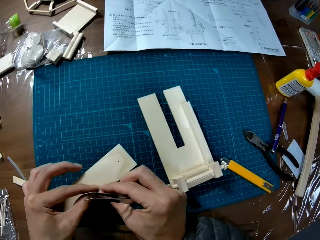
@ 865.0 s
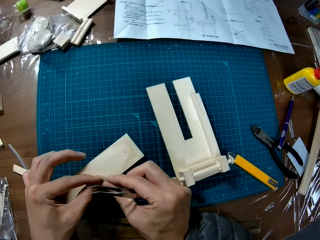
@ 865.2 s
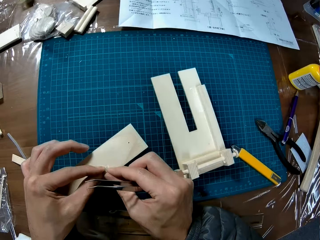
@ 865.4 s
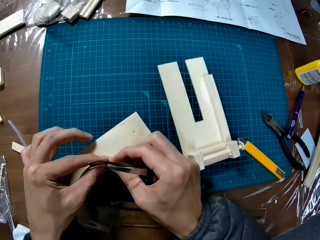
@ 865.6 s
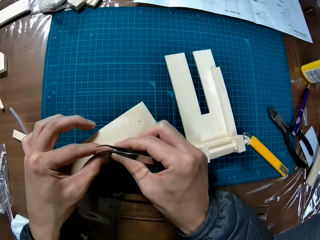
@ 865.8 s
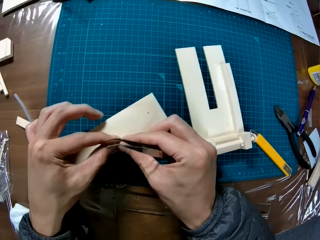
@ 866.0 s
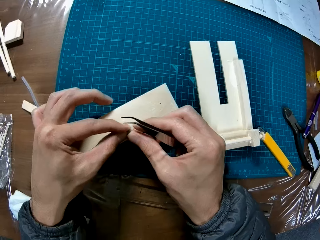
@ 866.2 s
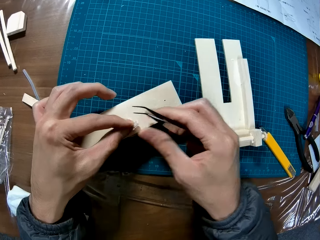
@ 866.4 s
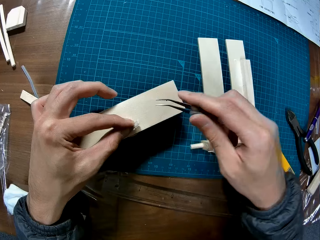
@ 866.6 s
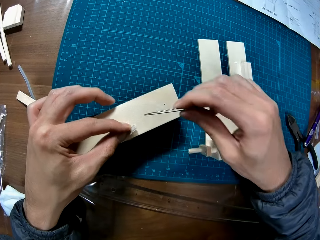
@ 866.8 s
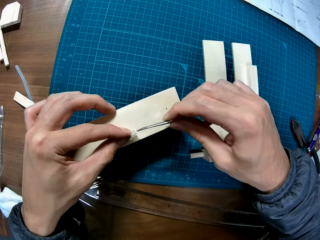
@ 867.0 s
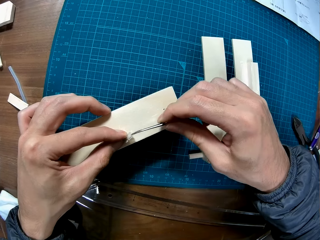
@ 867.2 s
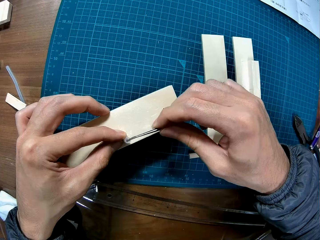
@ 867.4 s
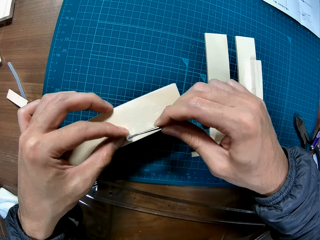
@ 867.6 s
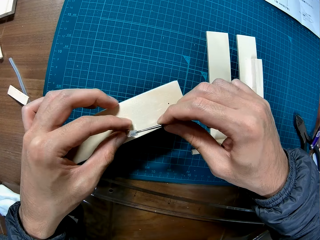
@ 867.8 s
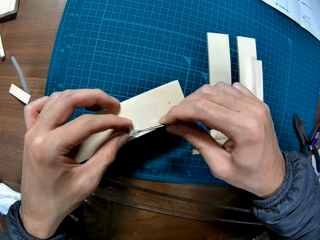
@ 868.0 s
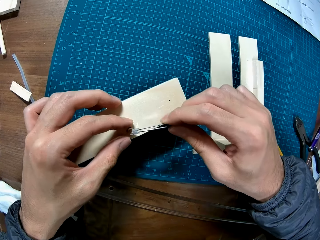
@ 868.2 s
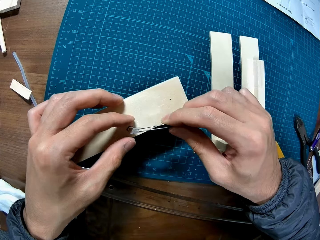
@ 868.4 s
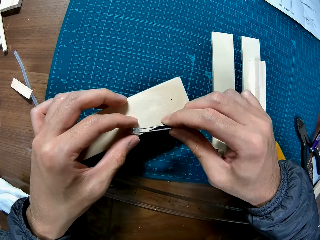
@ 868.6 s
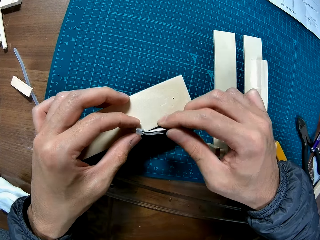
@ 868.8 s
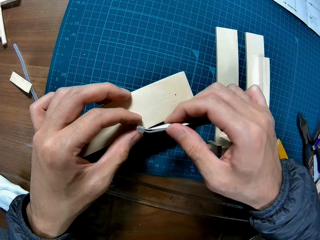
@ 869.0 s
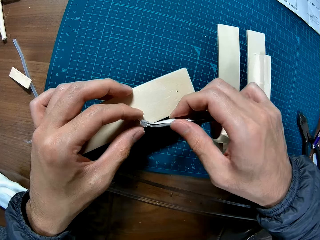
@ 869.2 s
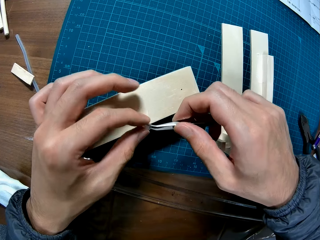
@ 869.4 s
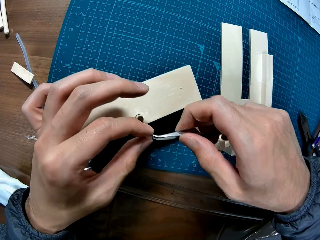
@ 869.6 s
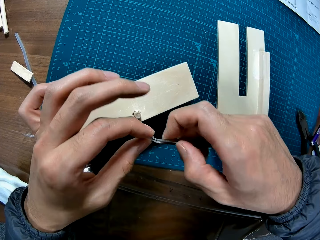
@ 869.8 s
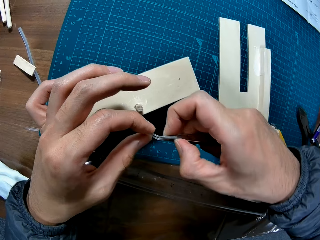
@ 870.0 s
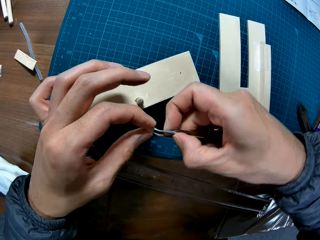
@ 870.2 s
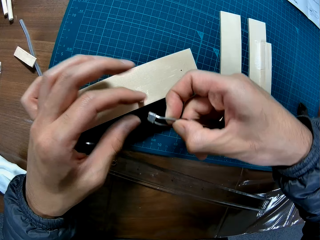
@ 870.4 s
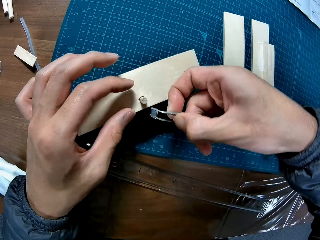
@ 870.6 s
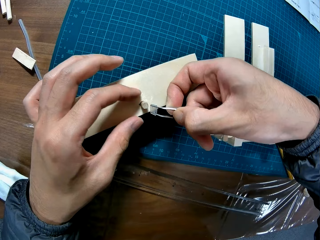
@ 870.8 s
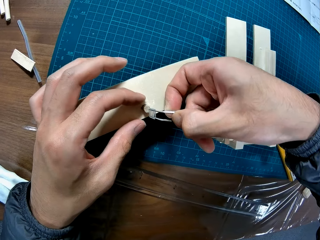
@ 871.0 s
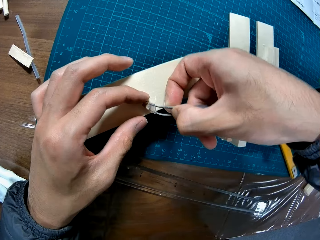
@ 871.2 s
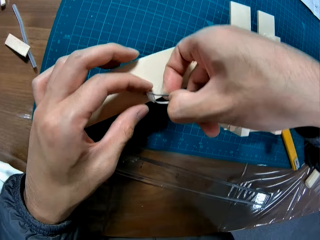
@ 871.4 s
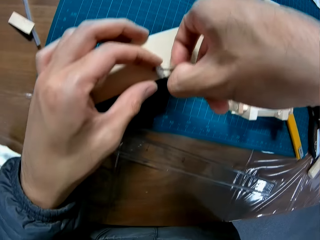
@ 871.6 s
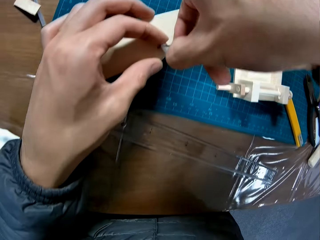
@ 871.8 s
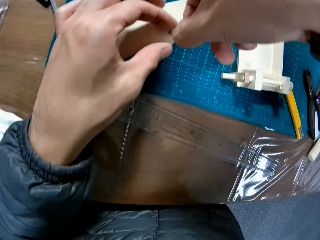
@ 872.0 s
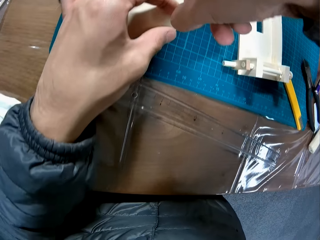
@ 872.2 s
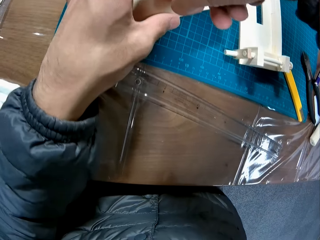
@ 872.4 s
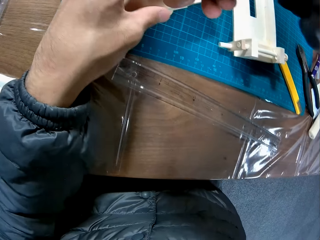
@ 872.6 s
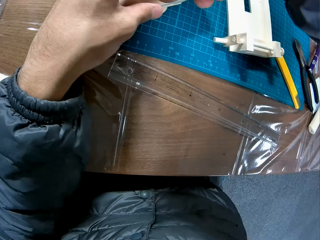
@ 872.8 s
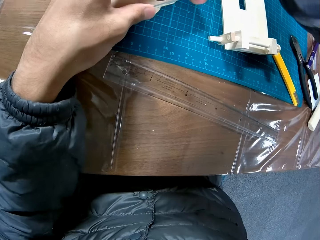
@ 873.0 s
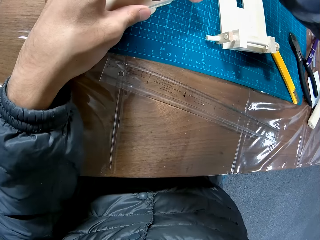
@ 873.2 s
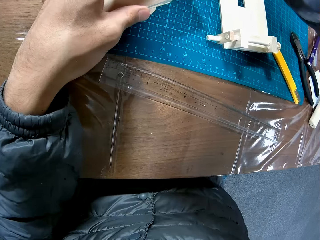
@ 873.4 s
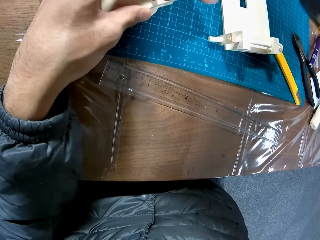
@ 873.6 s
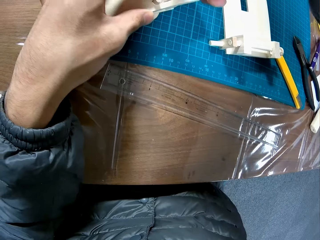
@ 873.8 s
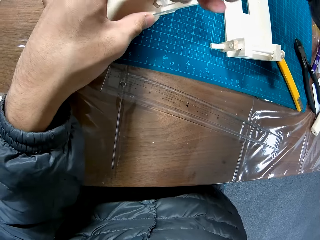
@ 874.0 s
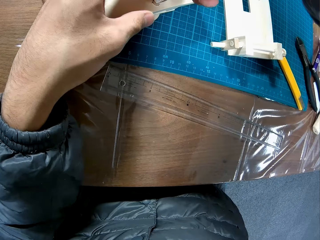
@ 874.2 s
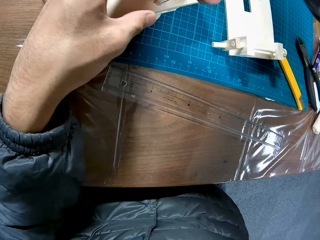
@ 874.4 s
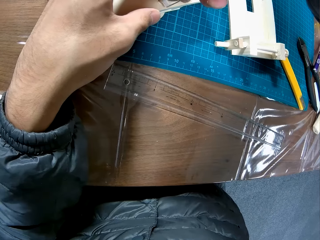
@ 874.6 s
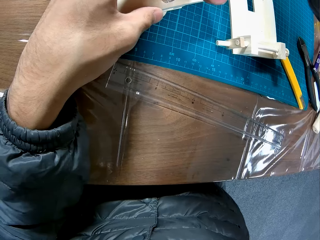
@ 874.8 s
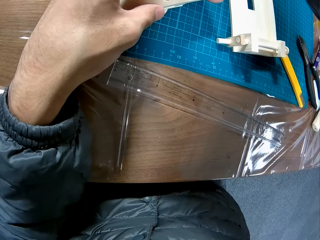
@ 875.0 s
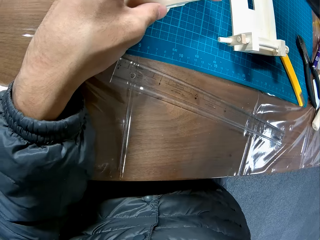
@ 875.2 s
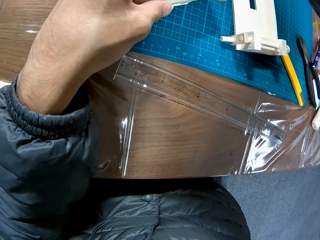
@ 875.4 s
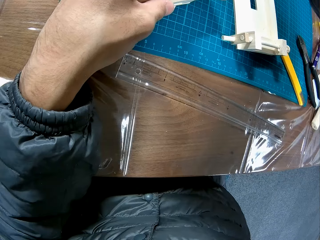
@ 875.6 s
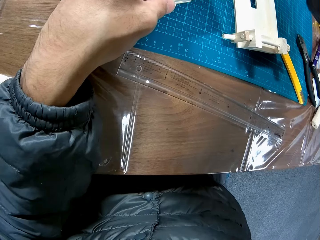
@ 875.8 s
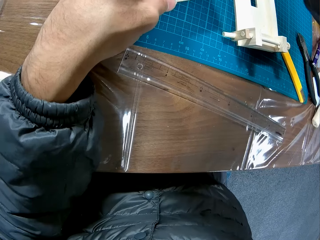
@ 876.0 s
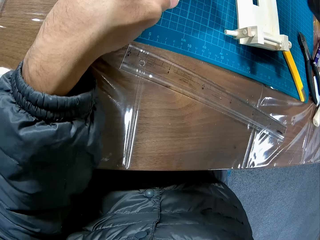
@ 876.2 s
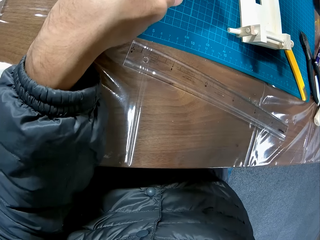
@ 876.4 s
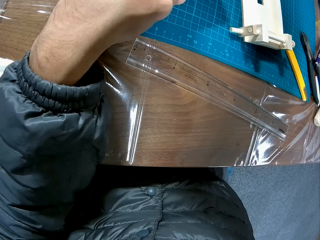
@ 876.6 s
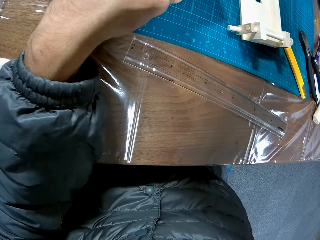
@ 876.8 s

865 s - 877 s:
The camera wearer uses the tweezer in his right hand to fix the rubber extension on the wooden model. He puts the tweezer tong in the rubber tips. He puts the rubber tips in the wooden craft part with the tweezer tong.

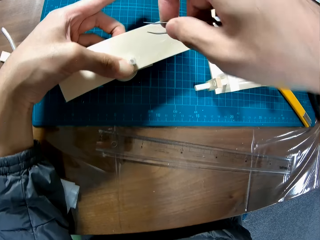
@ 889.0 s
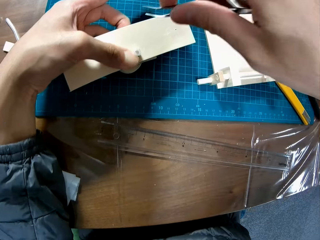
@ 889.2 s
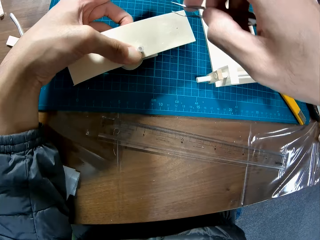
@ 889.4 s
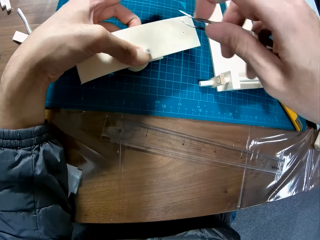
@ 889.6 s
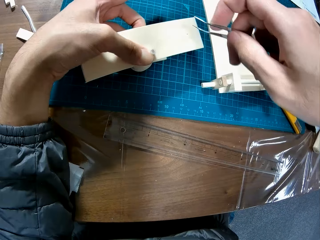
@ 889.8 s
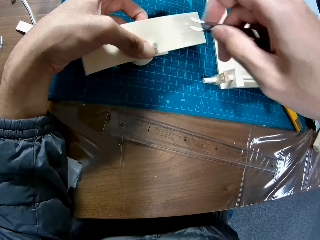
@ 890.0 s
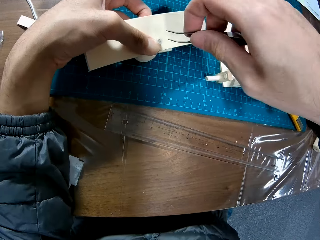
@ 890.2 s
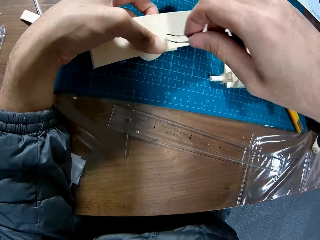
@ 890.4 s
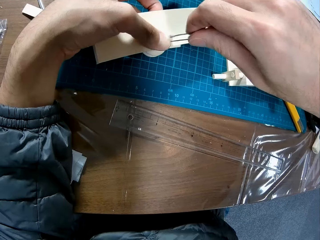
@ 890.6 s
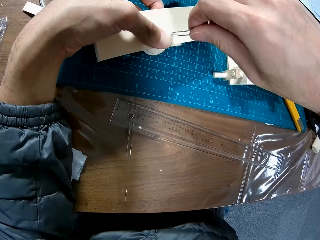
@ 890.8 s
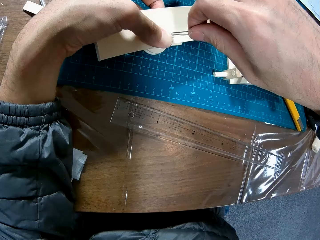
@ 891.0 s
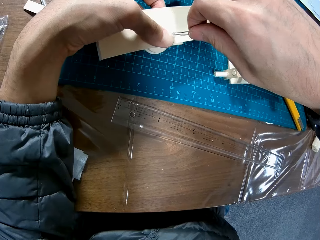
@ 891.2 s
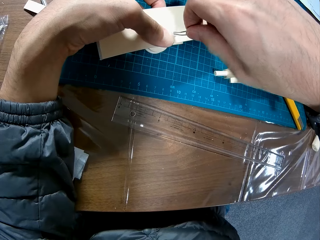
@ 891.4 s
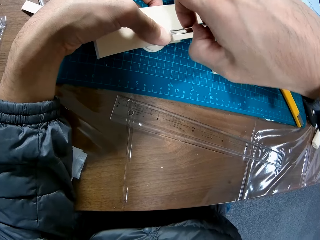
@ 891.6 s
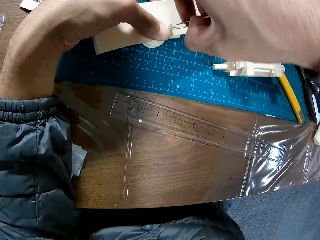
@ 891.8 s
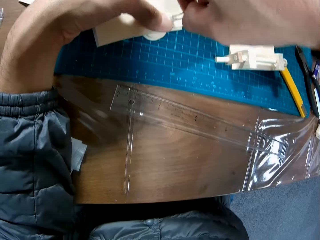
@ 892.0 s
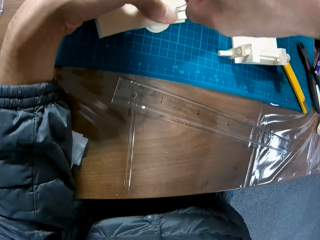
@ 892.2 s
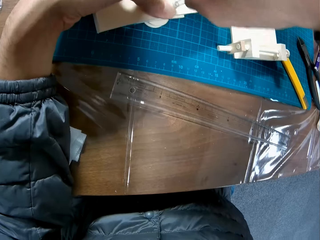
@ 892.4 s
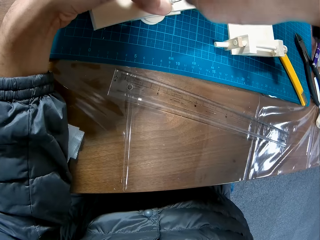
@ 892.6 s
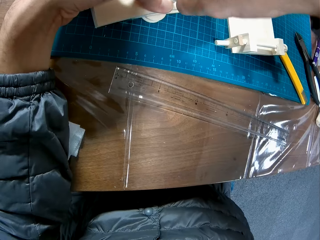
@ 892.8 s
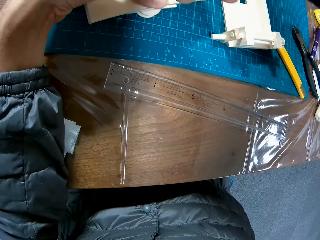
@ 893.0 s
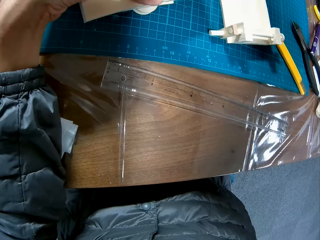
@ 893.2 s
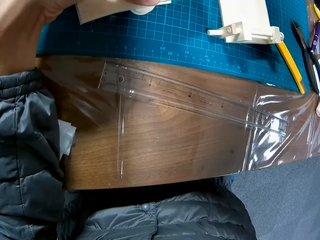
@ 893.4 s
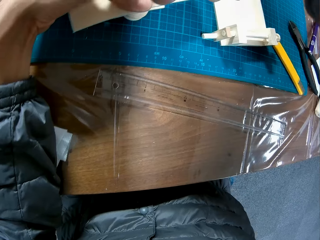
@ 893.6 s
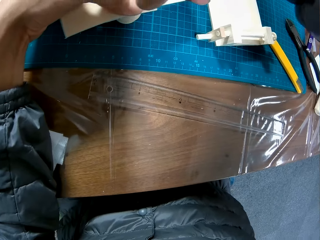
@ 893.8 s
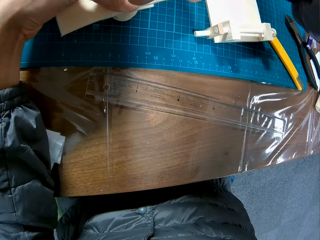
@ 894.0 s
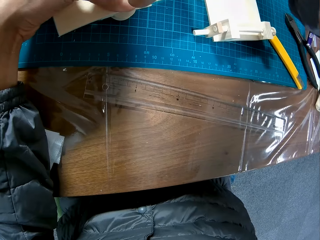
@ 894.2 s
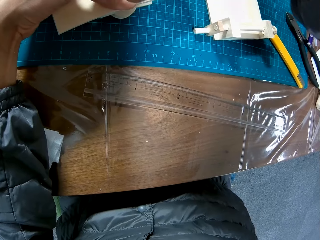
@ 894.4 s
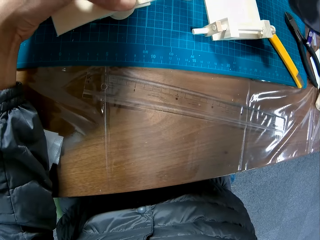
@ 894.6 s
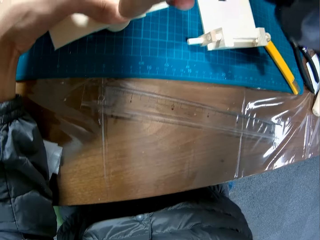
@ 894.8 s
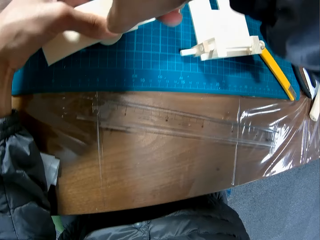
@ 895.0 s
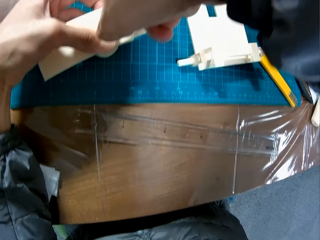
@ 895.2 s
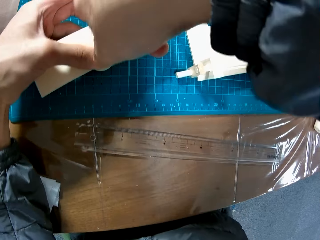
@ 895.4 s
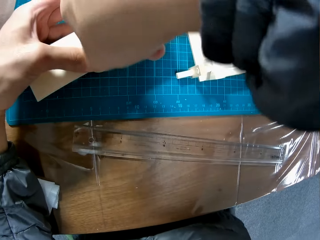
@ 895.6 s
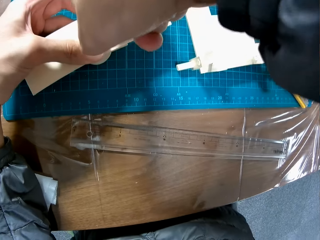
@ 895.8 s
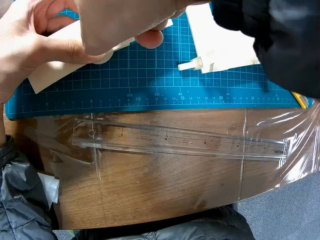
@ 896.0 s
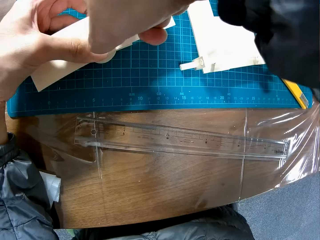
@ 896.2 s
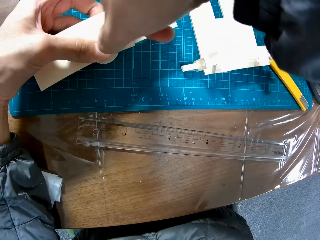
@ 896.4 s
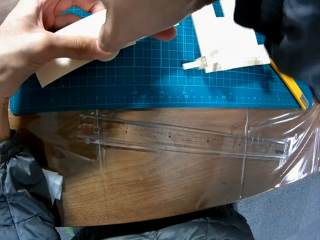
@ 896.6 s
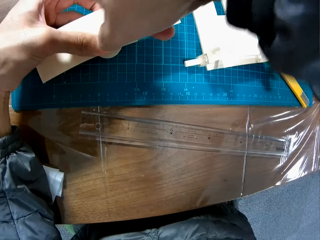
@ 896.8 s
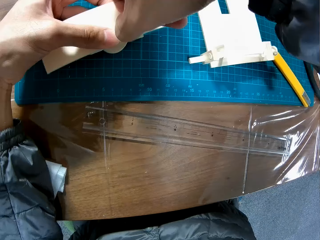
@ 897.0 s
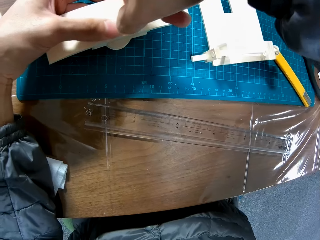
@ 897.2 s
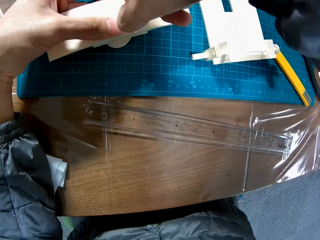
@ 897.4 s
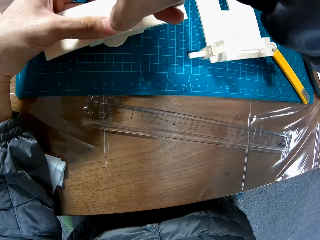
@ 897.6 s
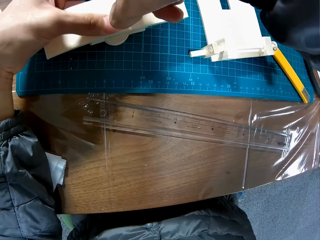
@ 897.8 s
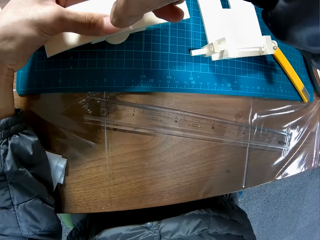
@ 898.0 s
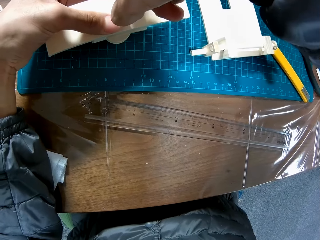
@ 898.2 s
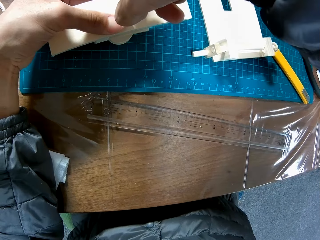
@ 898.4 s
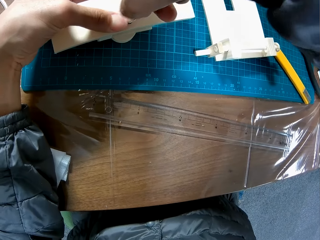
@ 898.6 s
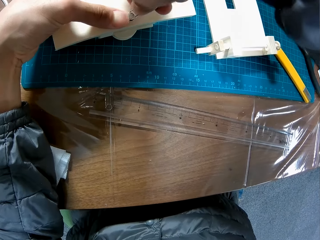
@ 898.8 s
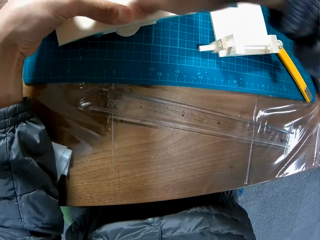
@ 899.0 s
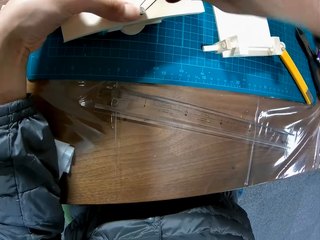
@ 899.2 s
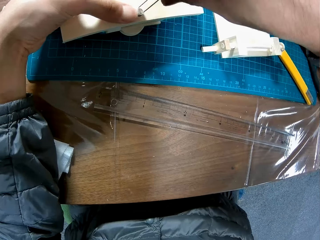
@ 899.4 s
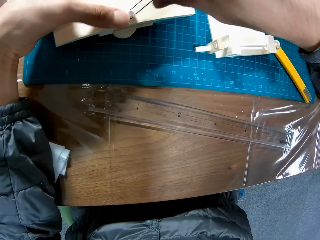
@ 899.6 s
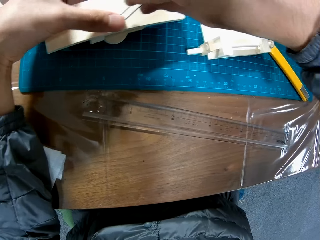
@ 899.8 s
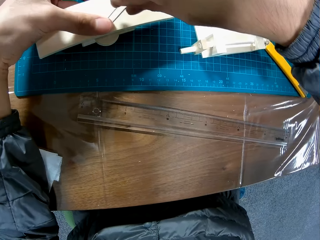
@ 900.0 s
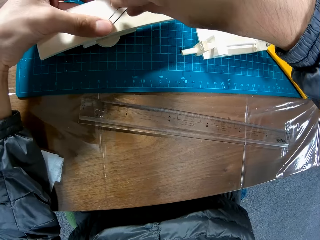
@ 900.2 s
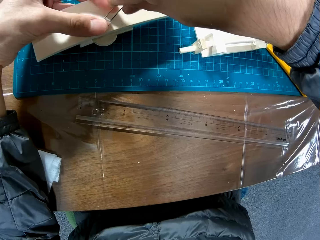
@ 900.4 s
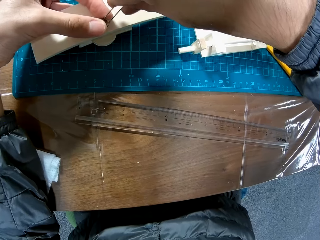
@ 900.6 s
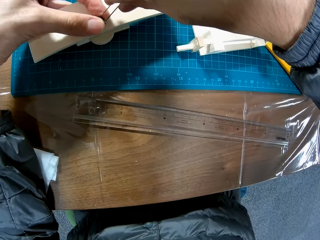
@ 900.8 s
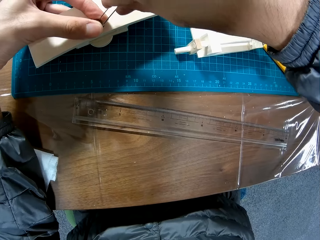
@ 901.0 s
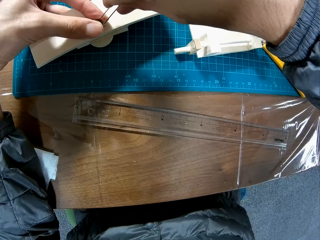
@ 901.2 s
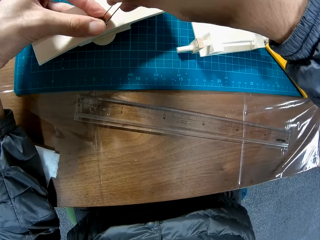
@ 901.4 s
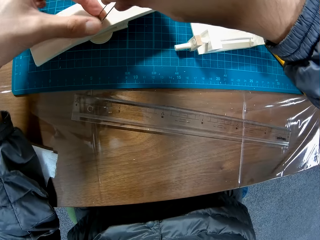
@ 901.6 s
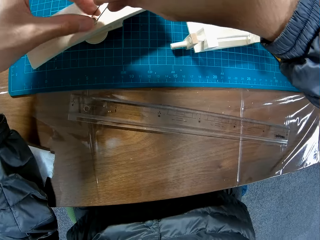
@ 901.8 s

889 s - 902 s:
The camera wearer removes the tweezer tong in the rubber tips. They hold the tweezer tong. They remove the rubber tip with the tweezer tong.
